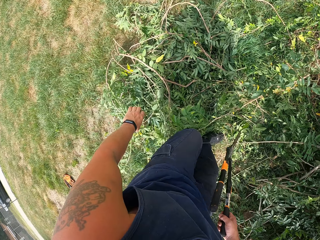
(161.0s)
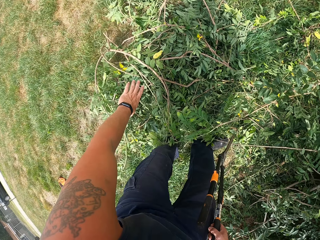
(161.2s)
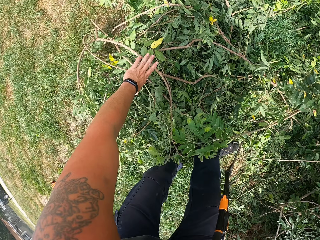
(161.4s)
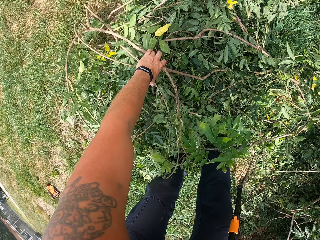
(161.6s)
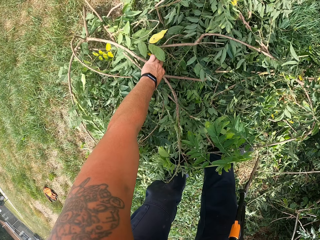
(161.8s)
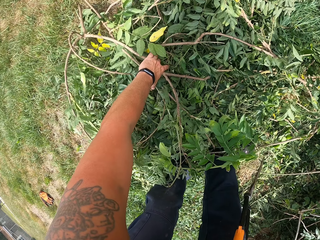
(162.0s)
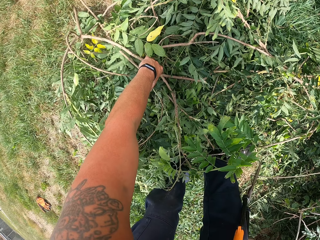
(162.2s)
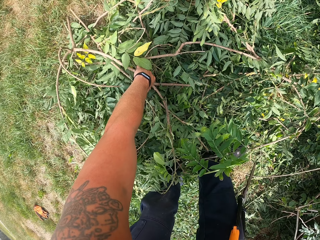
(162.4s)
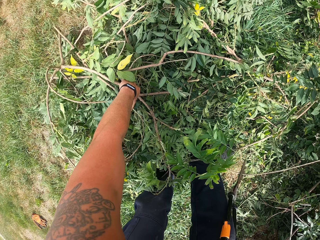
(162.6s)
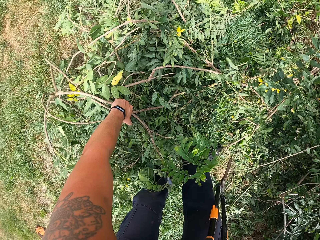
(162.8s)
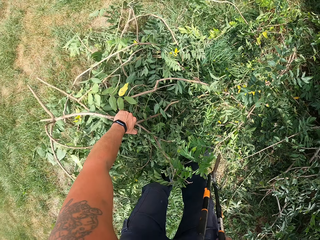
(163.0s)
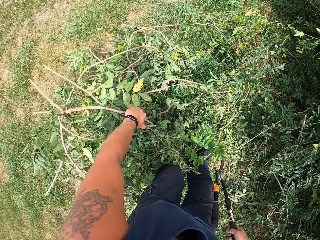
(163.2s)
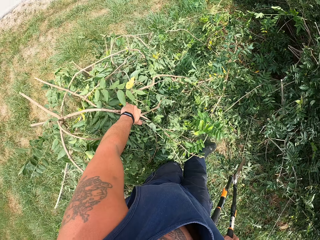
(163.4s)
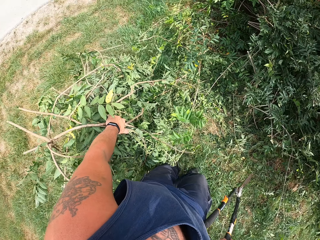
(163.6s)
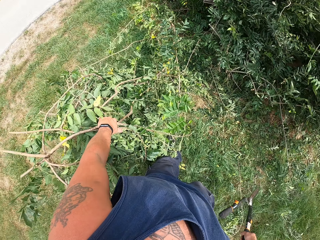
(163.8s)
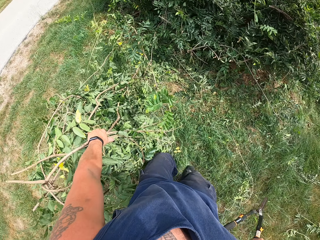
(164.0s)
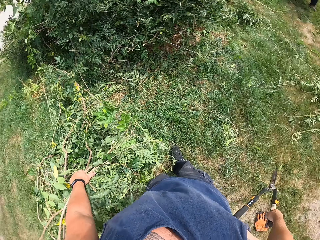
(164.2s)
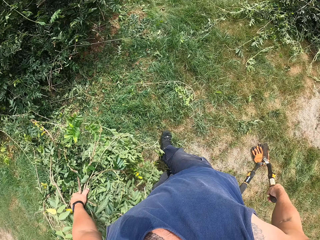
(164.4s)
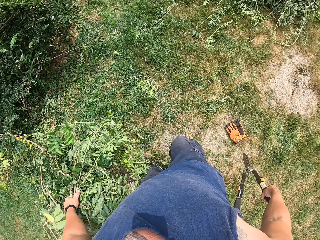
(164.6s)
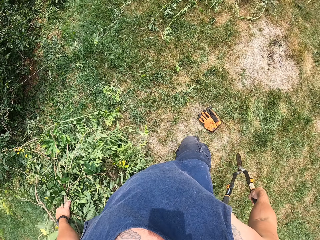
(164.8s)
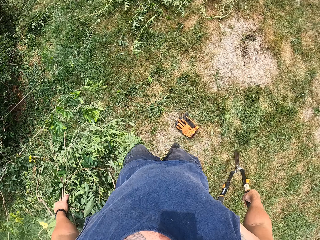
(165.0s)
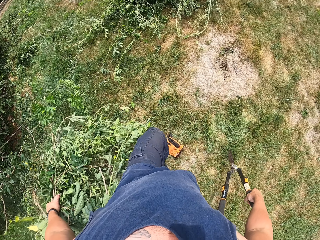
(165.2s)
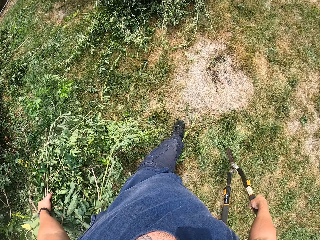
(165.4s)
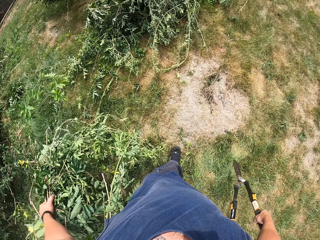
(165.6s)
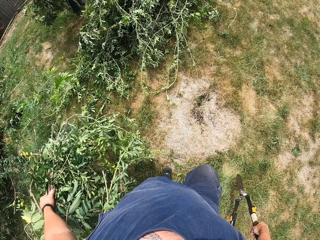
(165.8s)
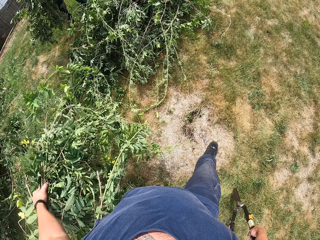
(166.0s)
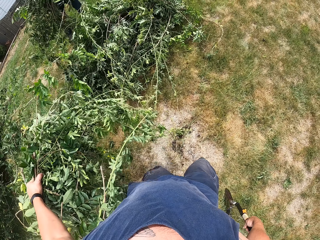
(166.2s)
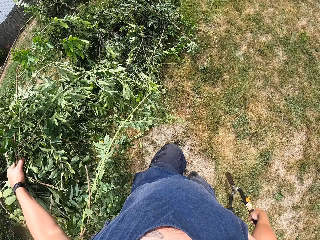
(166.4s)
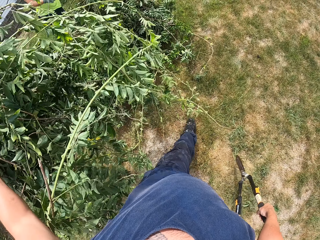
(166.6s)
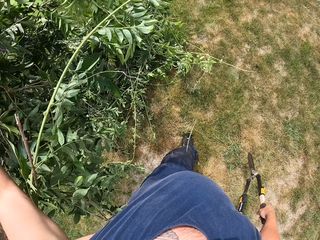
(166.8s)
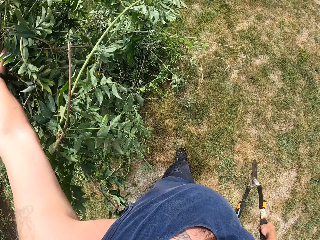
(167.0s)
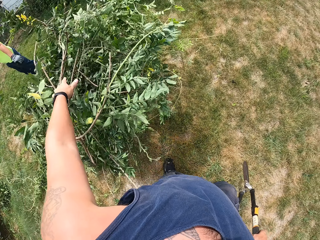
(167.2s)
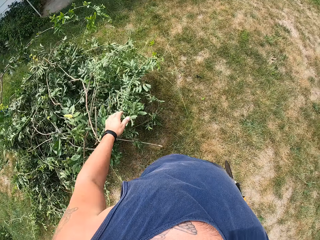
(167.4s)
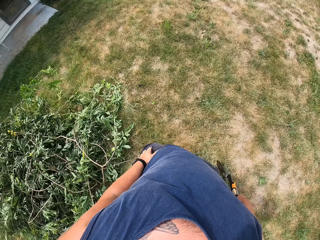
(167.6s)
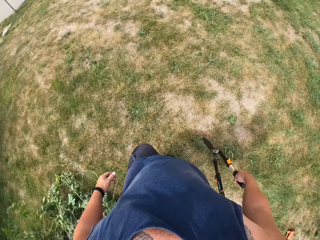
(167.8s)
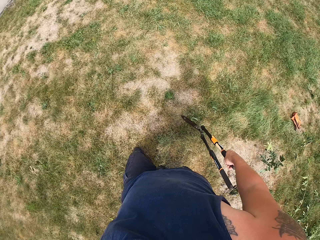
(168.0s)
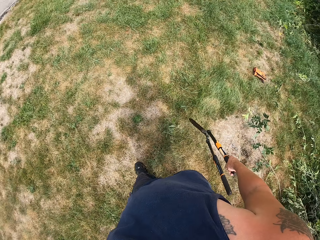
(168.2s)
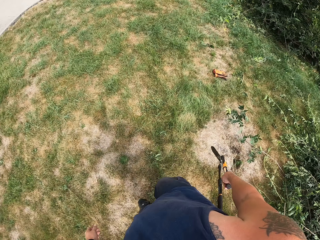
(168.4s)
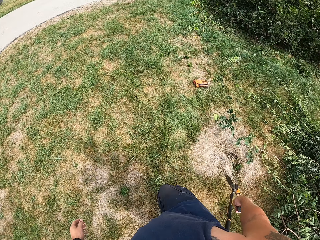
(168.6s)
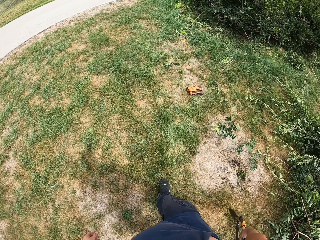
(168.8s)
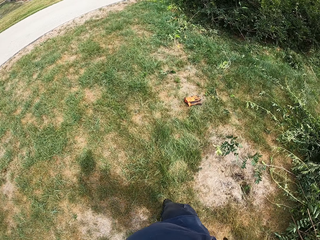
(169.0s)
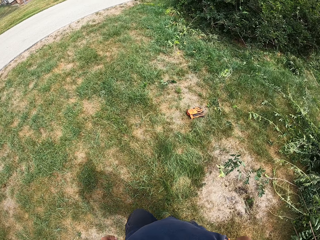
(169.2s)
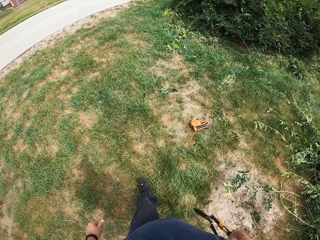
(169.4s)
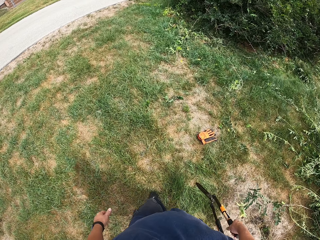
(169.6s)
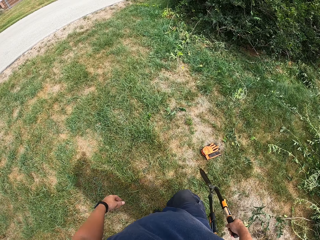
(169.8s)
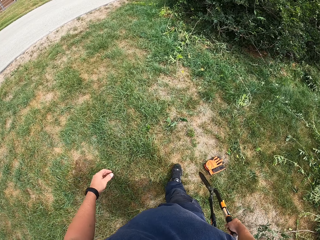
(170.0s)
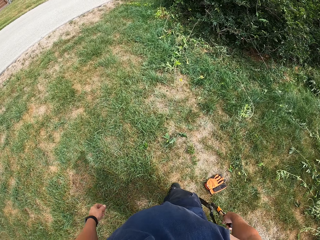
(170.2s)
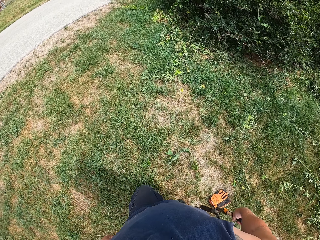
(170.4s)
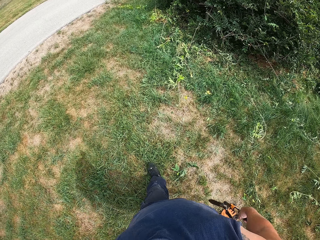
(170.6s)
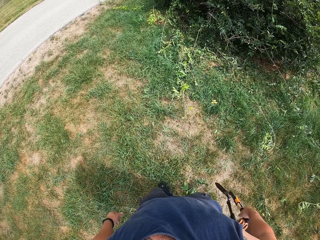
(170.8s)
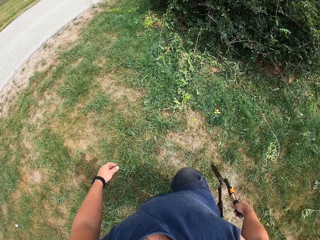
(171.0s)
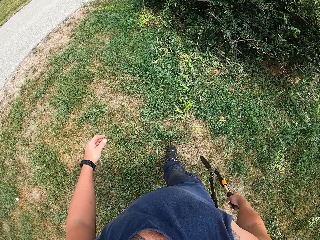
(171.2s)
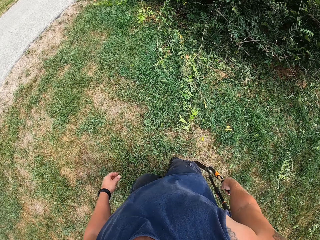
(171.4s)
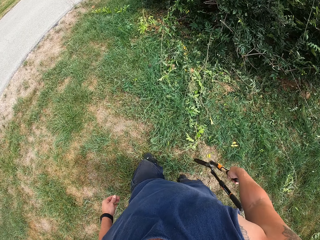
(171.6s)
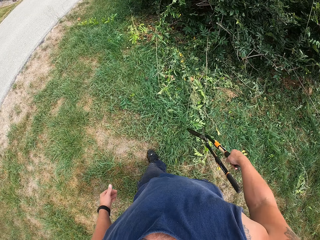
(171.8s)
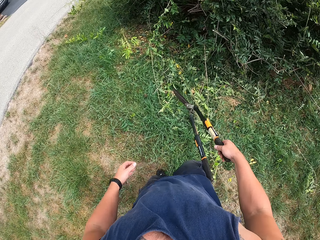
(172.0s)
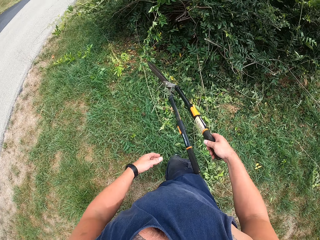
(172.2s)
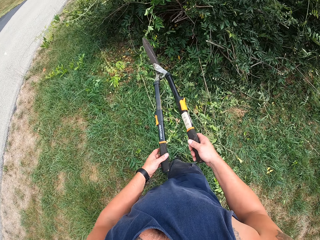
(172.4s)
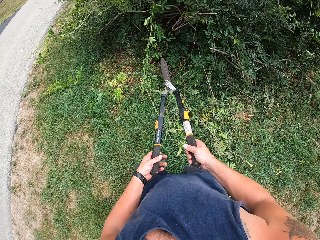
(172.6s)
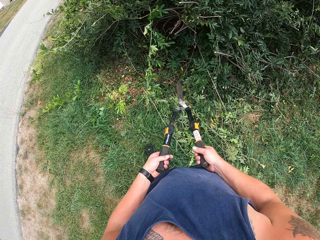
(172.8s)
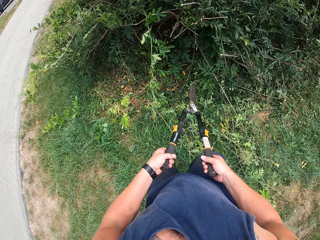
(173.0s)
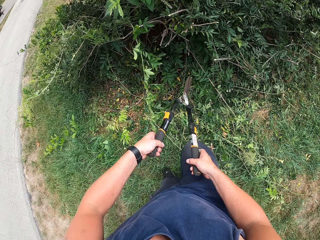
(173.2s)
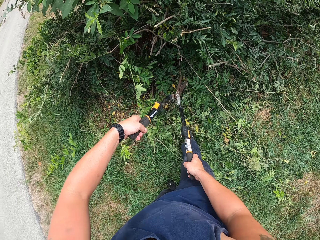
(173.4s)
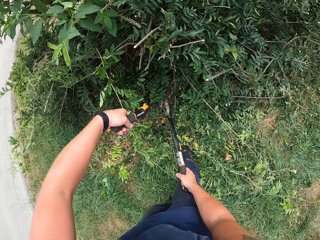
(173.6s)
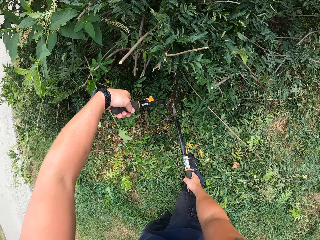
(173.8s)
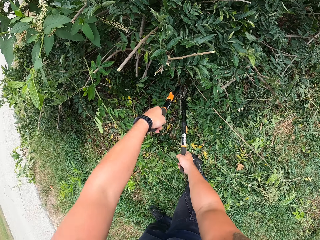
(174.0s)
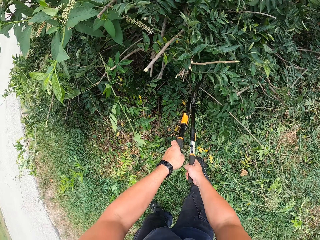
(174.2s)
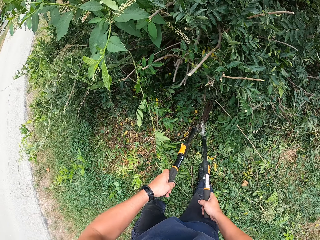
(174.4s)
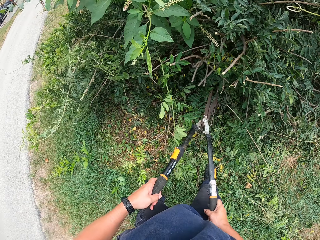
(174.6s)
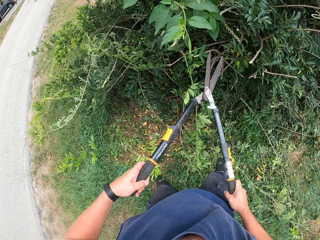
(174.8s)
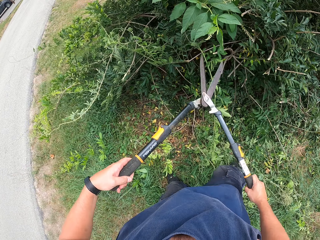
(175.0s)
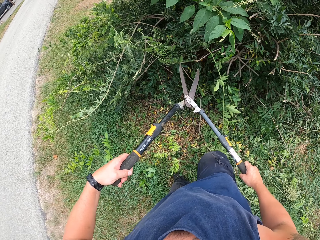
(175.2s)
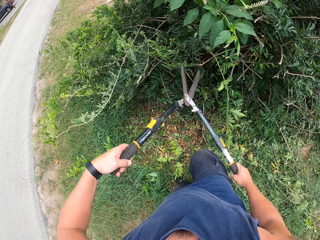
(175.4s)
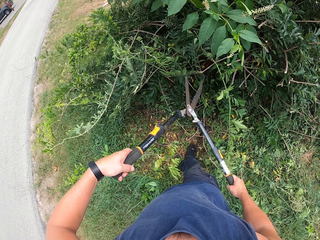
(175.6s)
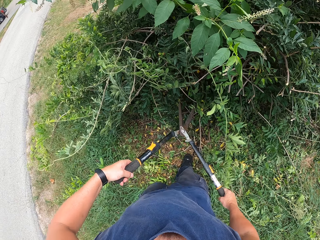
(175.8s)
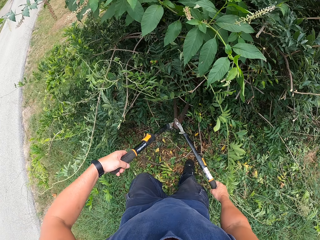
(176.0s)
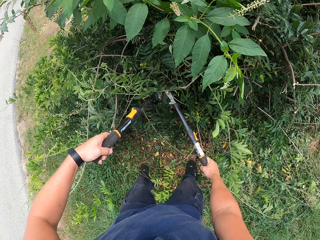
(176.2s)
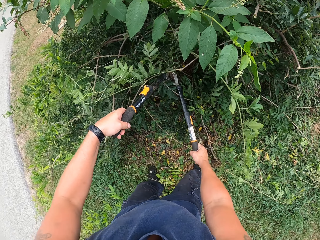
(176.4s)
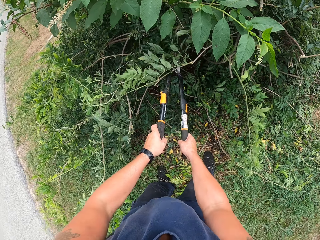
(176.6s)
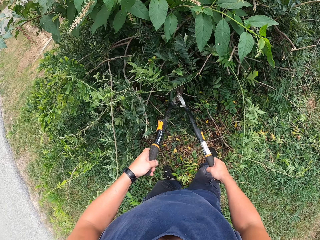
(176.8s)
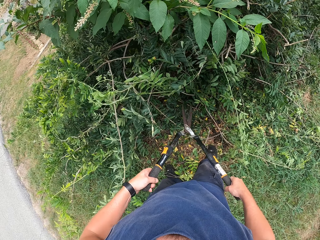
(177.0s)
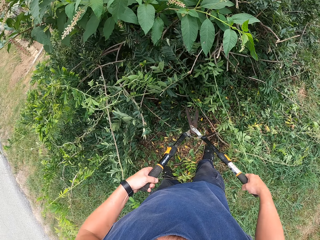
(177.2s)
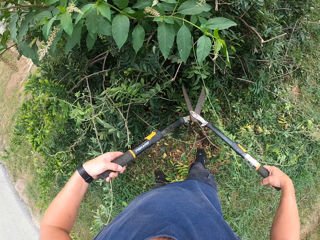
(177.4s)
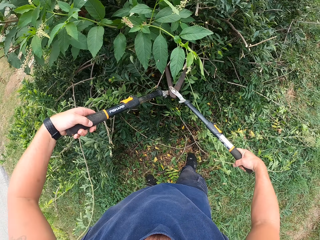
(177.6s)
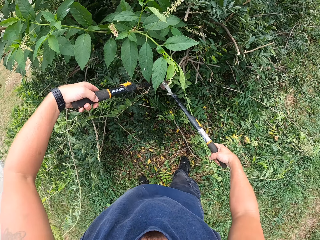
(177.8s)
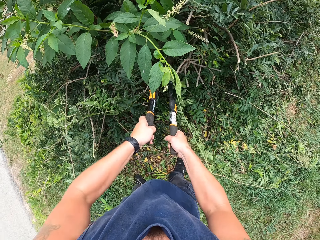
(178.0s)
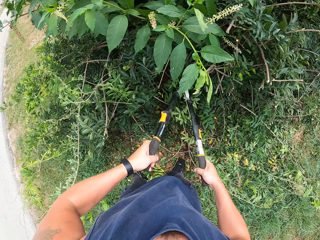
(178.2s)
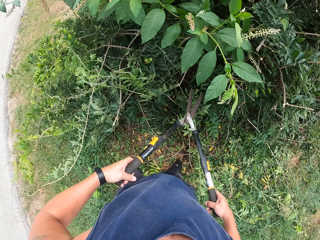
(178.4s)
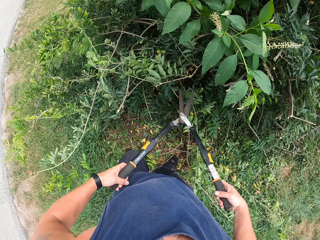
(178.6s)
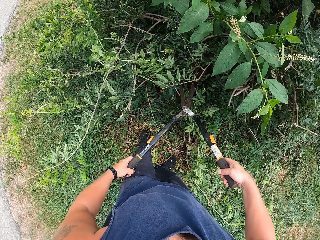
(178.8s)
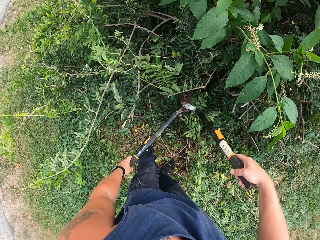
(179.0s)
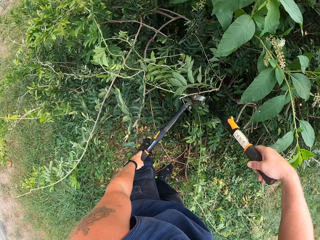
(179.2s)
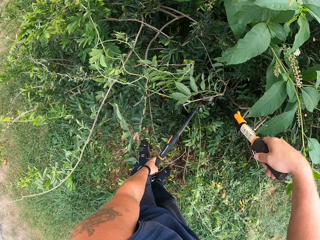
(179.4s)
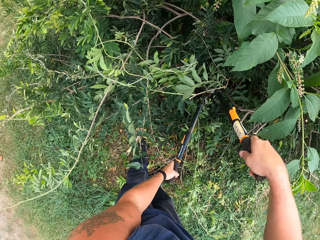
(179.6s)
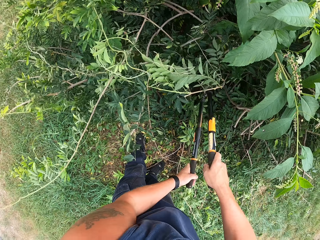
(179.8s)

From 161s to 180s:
The camera wearer moves around. He picks the deadwood from the ground with his left hand. He walks toward the packed deadwood on the ground. He throws the deadwood on the packed deadwood. He walks toward the tree with the shear. He trims the tree with the shear.

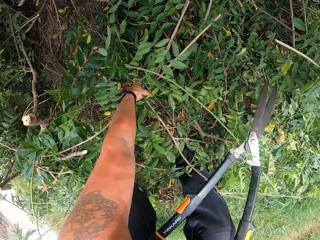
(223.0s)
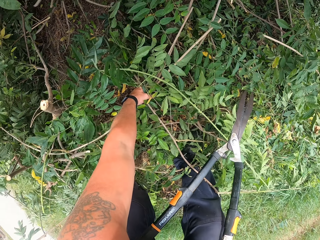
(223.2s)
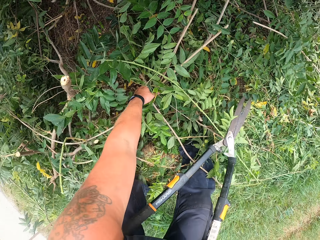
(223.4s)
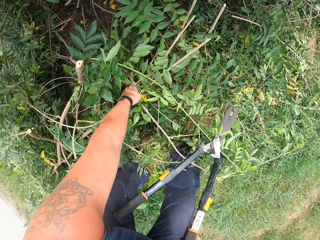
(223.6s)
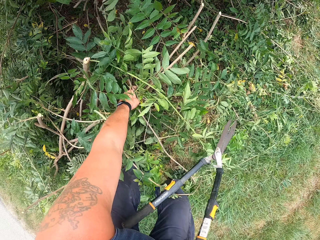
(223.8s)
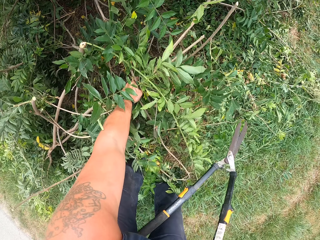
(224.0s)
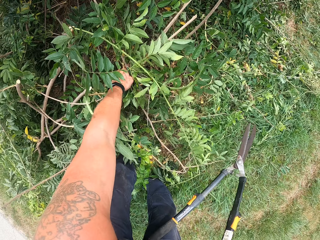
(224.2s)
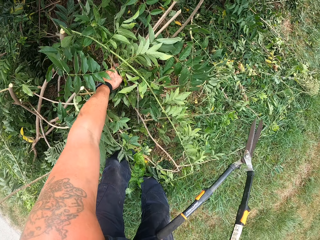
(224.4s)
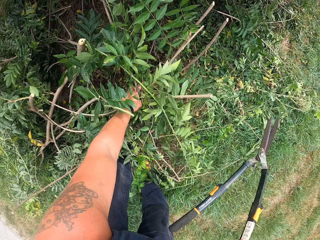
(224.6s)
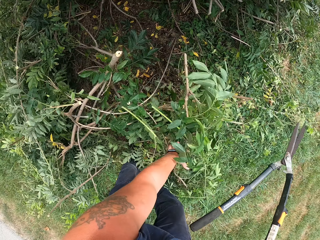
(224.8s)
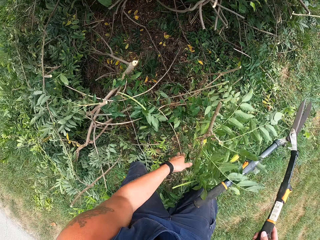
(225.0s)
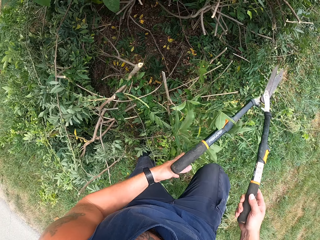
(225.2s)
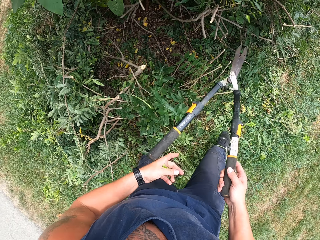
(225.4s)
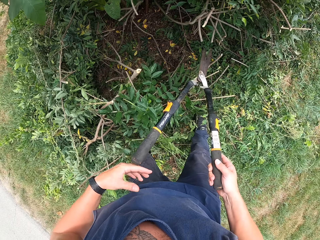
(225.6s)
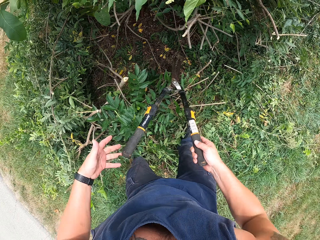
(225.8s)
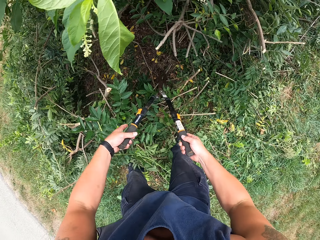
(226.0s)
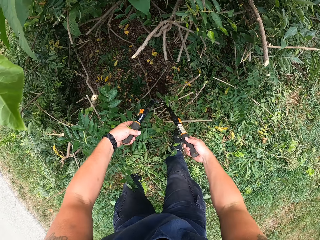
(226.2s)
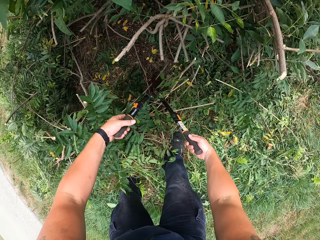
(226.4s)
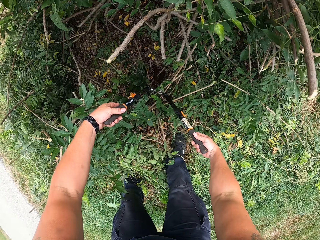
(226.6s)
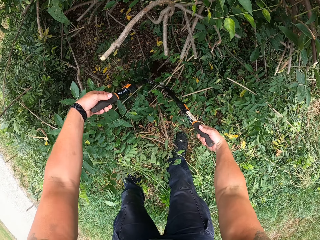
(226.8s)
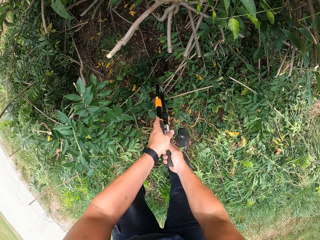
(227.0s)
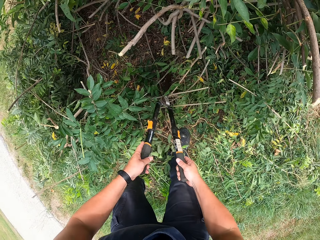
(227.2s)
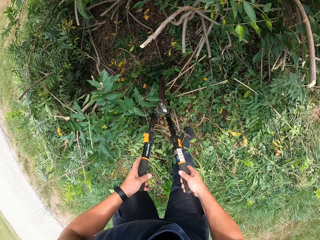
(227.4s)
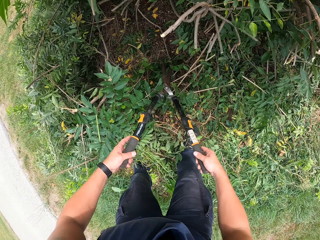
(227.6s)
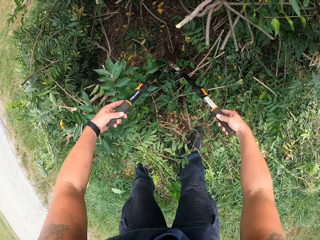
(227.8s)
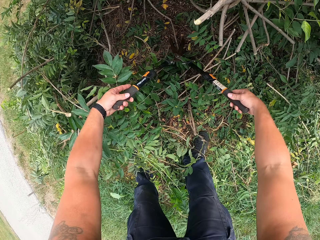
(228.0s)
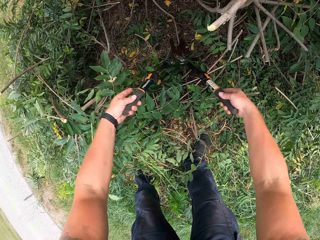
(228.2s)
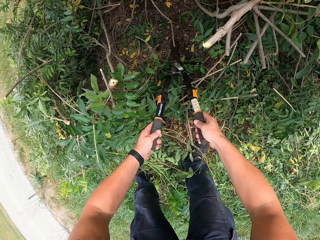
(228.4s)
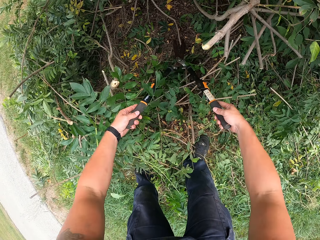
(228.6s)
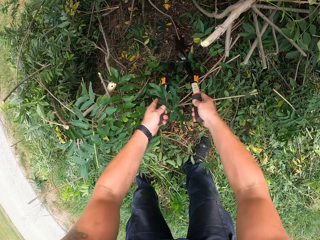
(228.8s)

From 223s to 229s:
The camera wearer picks the branches. They drop the deadwood on the ground. They trim the tree with the shear.
